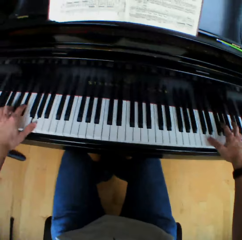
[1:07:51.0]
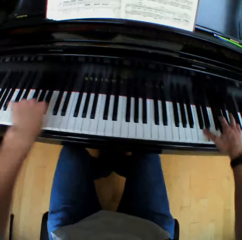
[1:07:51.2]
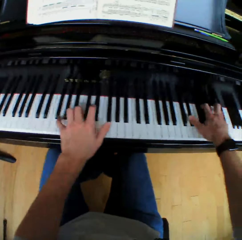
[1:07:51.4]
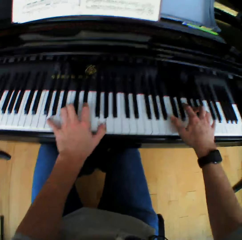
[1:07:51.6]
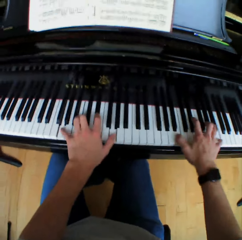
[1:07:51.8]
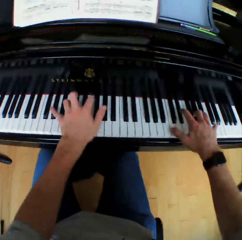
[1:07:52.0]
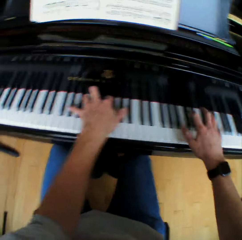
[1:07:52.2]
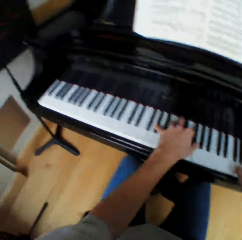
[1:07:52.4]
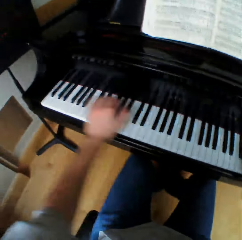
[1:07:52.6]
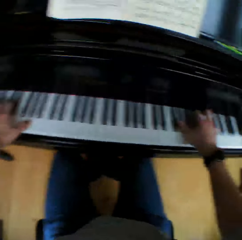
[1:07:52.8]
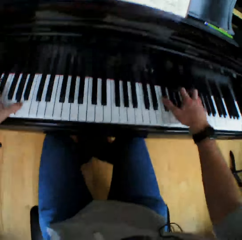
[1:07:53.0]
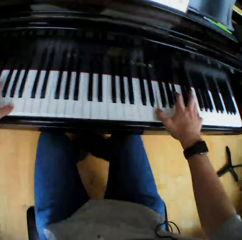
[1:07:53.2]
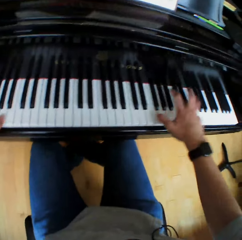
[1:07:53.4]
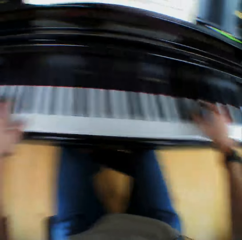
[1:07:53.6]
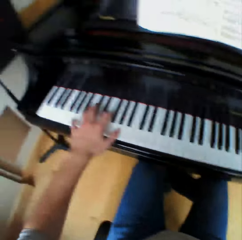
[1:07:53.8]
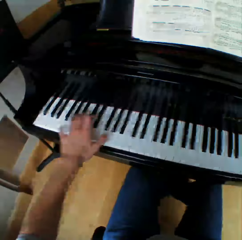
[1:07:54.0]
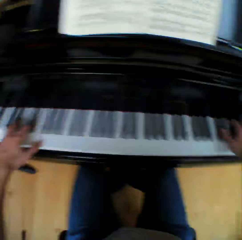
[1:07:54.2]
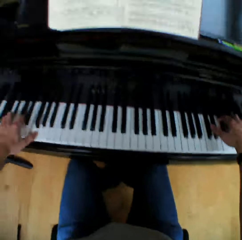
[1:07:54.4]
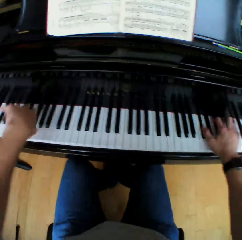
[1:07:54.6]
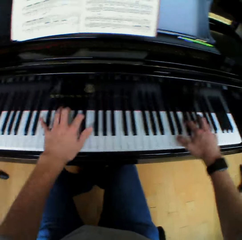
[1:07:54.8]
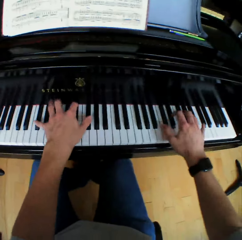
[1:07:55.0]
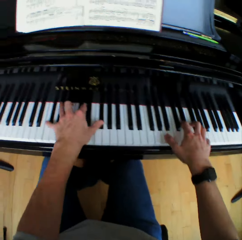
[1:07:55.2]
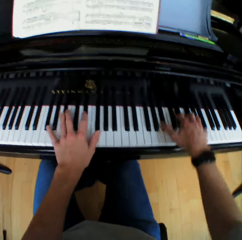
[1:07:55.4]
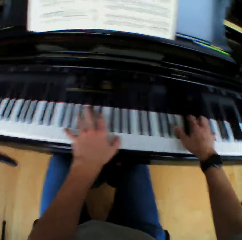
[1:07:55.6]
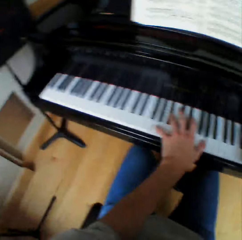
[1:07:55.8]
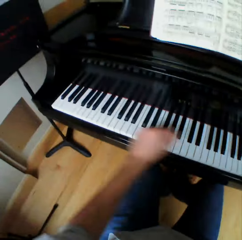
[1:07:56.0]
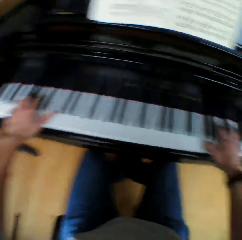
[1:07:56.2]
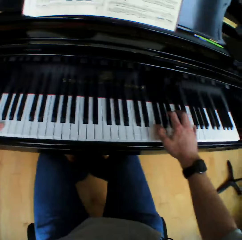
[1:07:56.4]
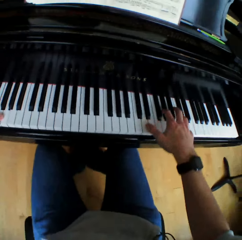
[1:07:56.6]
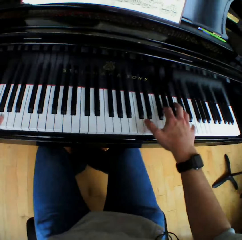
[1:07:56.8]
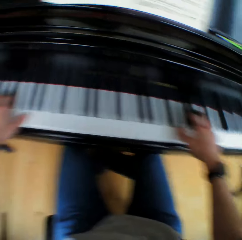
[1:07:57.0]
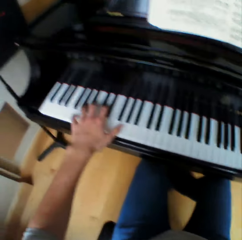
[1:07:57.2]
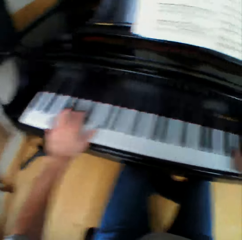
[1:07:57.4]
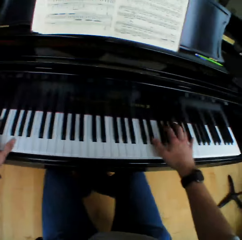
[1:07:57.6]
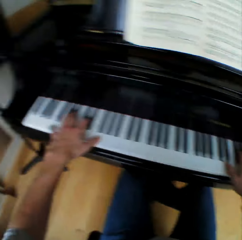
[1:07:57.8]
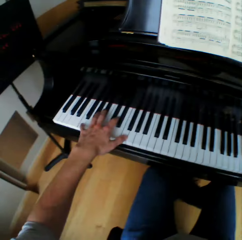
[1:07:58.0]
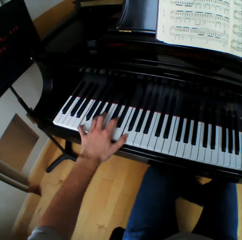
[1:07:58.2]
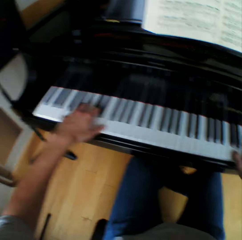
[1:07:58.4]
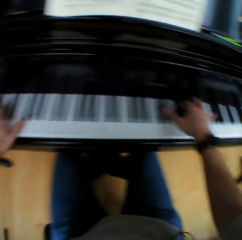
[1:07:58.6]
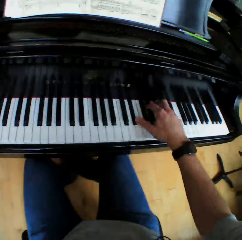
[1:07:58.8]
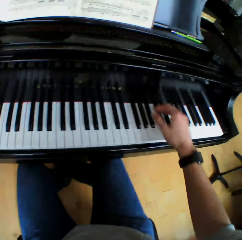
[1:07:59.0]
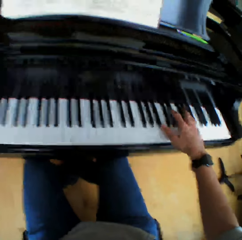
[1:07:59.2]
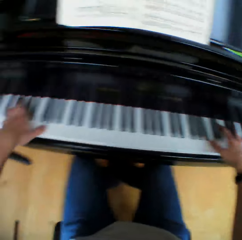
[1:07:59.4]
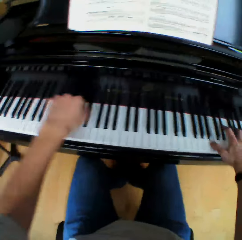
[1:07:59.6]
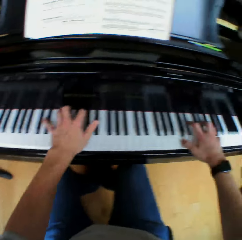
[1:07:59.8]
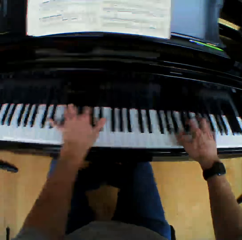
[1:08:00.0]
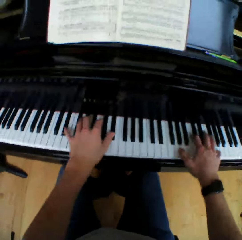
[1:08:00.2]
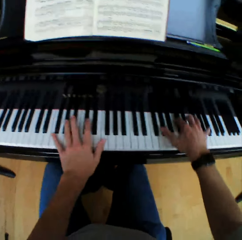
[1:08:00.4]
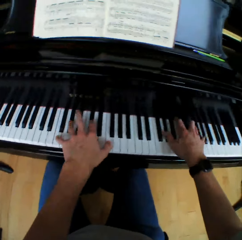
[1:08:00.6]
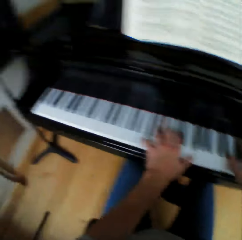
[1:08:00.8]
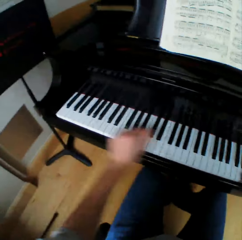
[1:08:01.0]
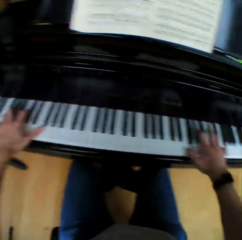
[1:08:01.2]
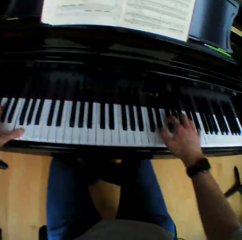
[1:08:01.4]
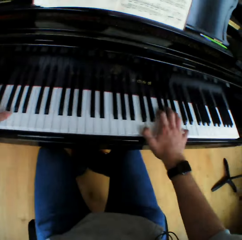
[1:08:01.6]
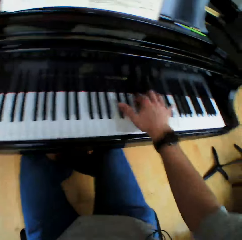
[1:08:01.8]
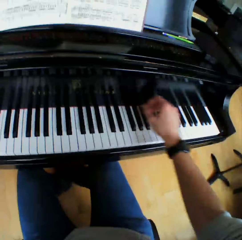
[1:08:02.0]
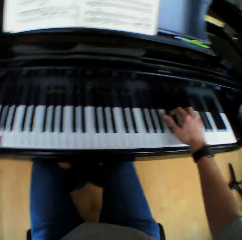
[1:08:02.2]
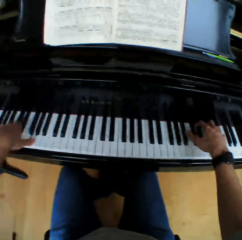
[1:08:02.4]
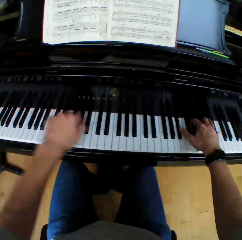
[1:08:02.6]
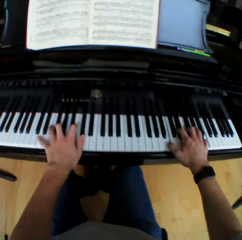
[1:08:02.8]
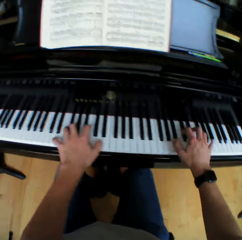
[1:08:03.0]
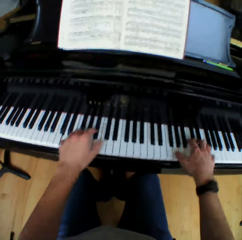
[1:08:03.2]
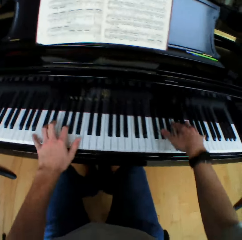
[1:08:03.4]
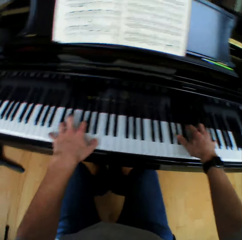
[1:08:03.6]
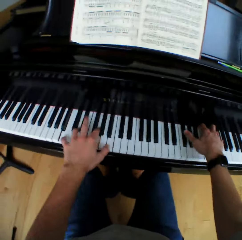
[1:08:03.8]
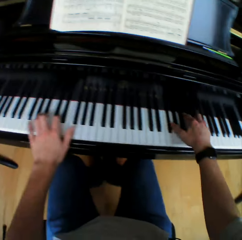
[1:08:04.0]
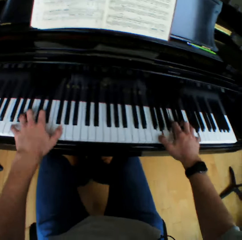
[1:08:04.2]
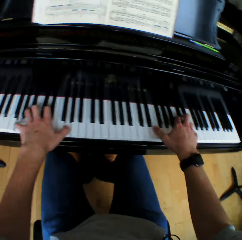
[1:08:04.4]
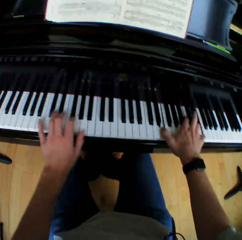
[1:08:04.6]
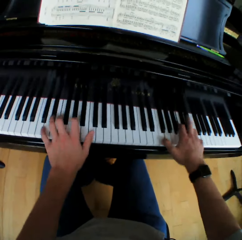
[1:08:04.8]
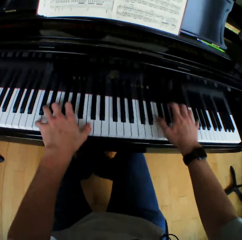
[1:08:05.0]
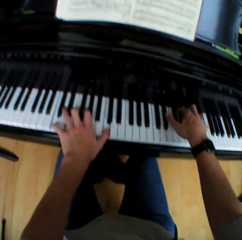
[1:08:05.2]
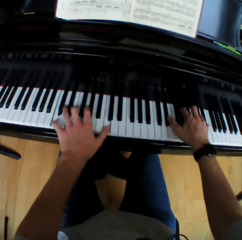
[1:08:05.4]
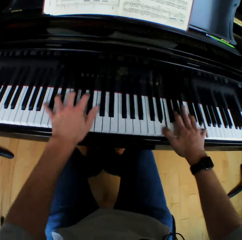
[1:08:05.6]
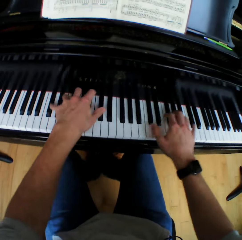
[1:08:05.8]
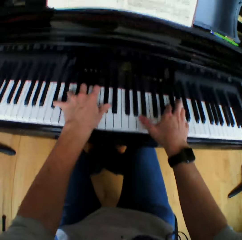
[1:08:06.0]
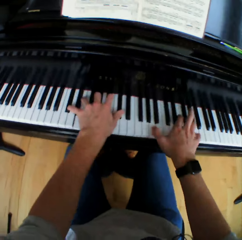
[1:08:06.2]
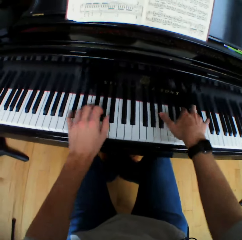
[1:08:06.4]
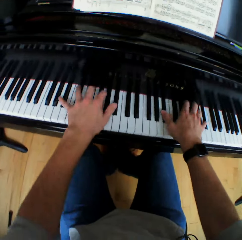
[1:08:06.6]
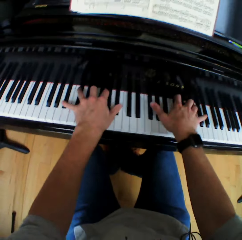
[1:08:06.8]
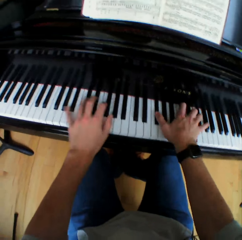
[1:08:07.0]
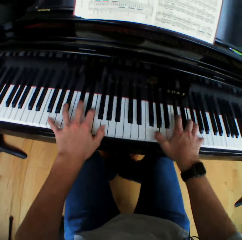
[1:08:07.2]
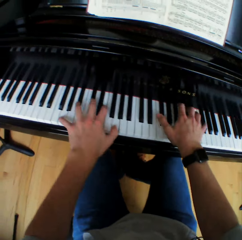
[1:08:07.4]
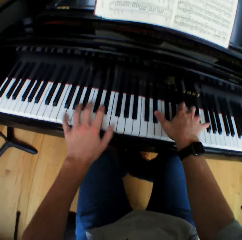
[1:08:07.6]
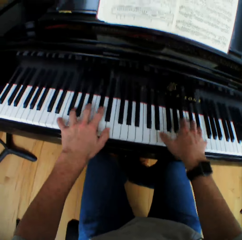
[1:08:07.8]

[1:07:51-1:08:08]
The camera wearer moves the left hand and plays piano. They move the left hand and play piano. They move the left hand and play piano. They move the left hand and play piano. They move the left hand and play piano. They move the left hand and play piano. They move the left hand and play piano. They move the left hand and play piano.

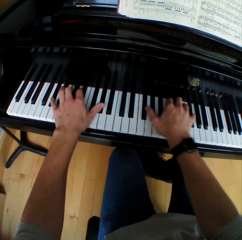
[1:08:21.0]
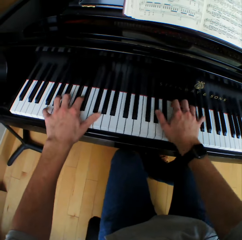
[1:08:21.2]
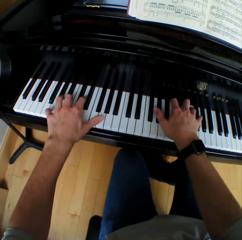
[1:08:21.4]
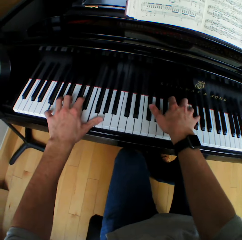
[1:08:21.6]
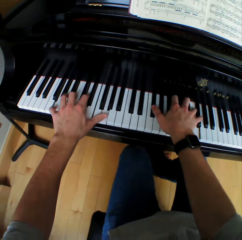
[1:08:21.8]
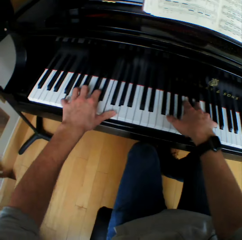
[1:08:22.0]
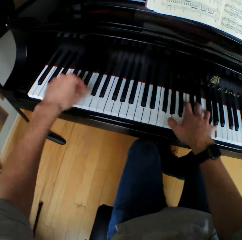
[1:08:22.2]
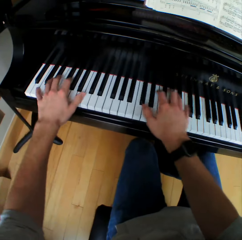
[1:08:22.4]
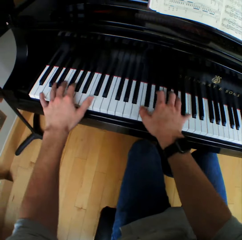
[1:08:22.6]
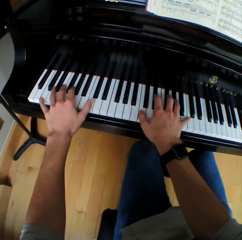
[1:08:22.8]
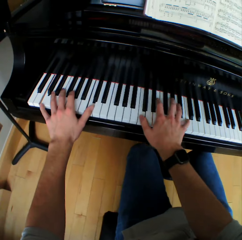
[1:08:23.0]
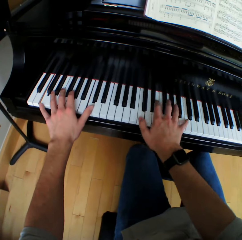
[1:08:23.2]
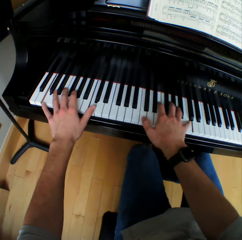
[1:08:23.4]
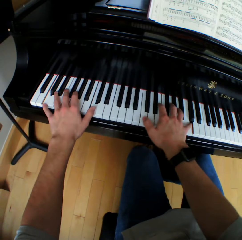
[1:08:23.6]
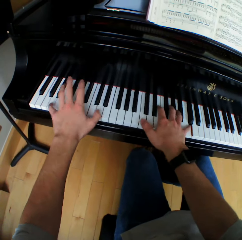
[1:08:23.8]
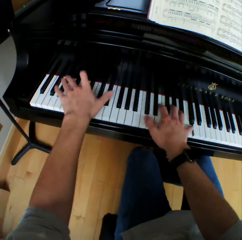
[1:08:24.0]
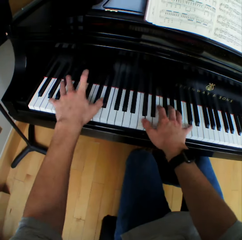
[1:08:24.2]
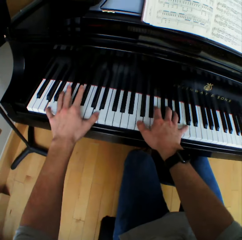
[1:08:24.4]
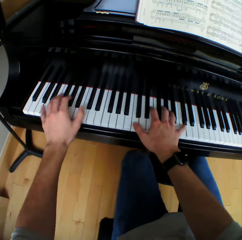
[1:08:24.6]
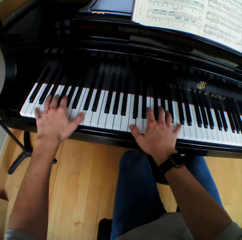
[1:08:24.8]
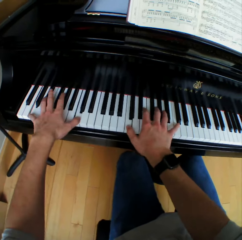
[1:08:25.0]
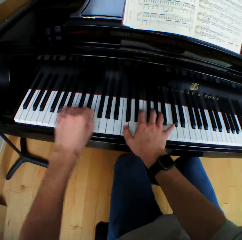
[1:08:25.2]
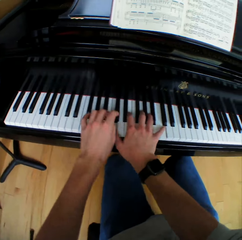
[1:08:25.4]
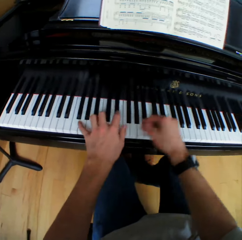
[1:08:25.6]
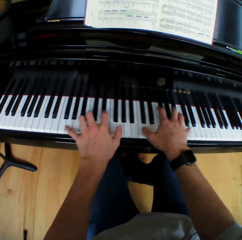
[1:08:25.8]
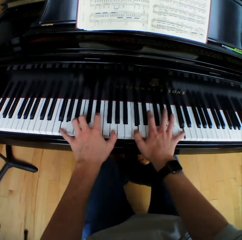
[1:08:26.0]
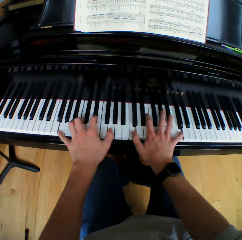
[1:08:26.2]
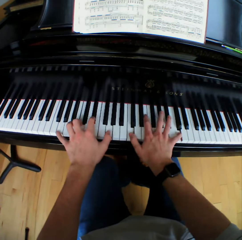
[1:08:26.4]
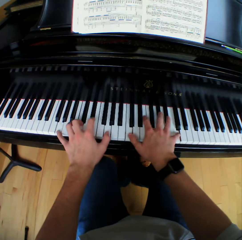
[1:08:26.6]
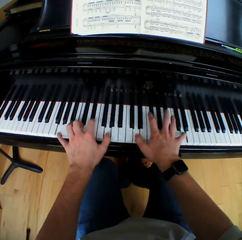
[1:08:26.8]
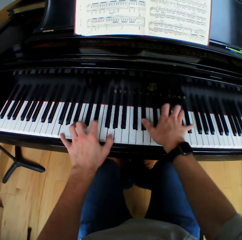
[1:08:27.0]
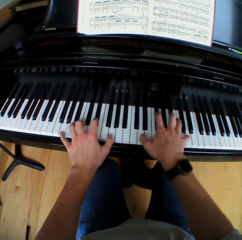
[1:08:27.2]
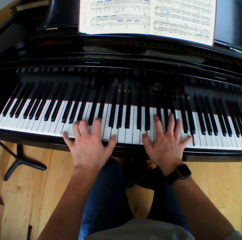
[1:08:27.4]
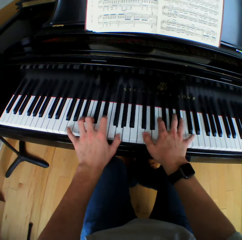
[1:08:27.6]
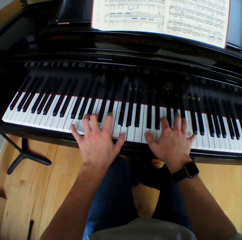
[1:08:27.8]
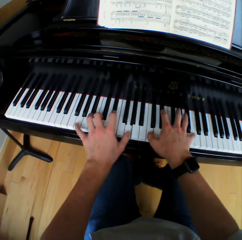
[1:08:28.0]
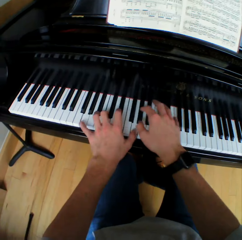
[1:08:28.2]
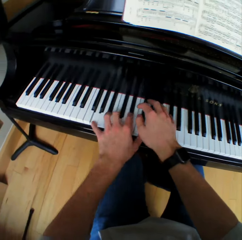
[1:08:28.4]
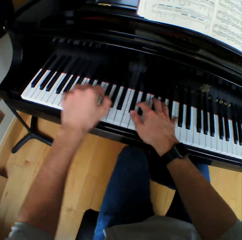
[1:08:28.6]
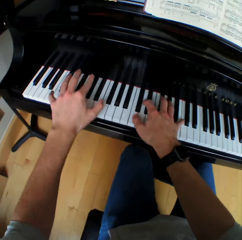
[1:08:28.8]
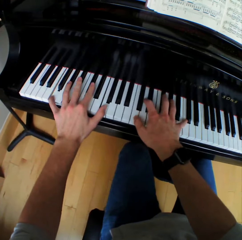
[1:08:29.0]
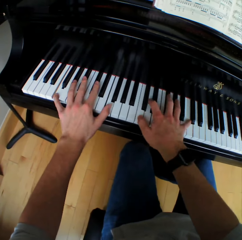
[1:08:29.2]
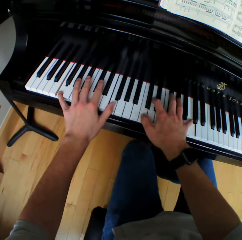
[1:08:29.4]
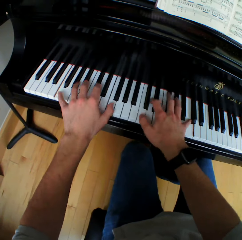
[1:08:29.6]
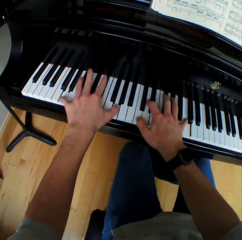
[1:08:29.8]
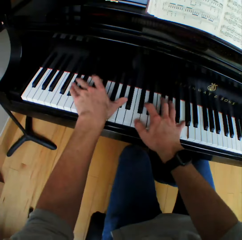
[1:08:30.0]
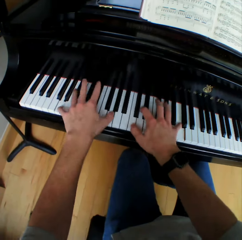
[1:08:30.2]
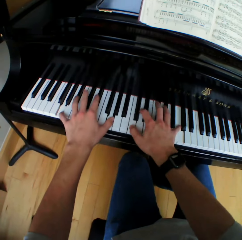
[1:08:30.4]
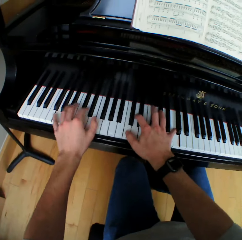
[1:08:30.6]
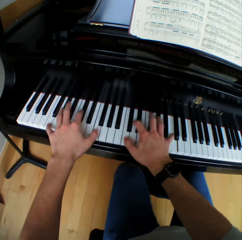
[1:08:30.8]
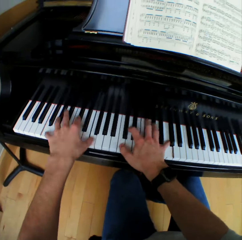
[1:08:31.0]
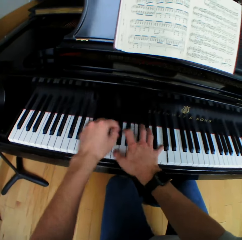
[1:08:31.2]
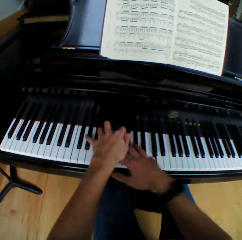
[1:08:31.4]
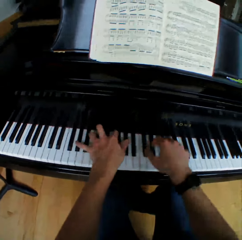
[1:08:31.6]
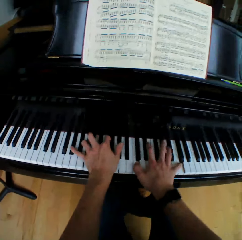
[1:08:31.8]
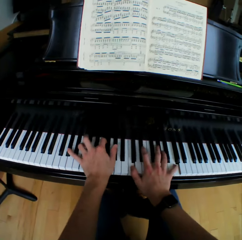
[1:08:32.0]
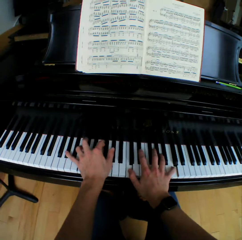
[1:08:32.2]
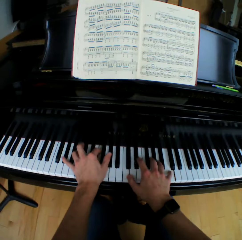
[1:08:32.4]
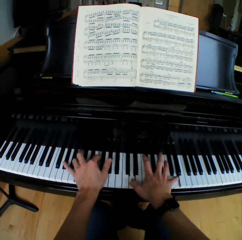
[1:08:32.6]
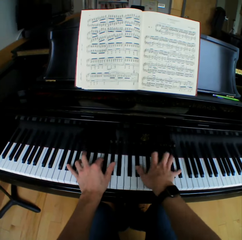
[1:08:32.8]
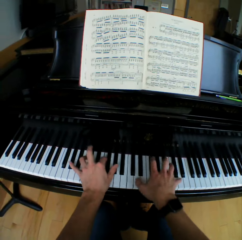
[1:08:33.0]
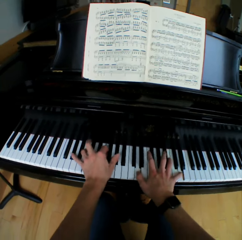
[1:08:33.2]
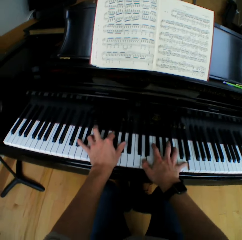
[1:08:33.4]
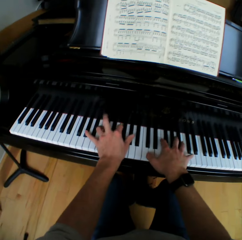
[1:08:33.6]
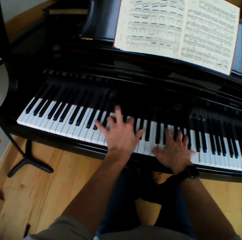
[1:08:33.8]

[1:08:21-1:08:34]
The camera wearer moves the left hand and plays piano. They move the left hand and play piano. They move both hands and play piano. They move both hands and play piano.
